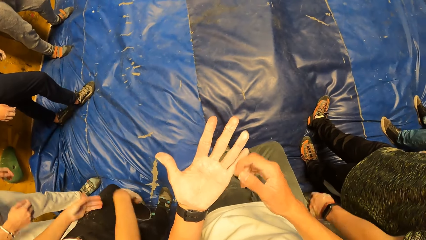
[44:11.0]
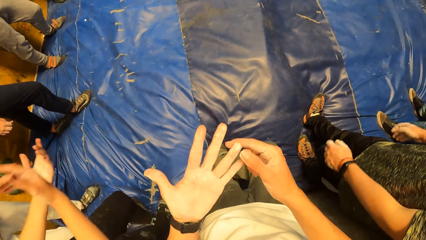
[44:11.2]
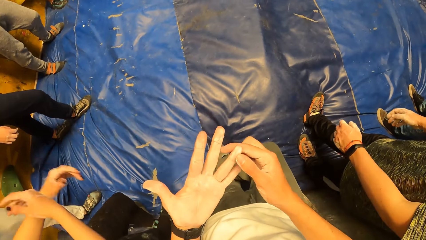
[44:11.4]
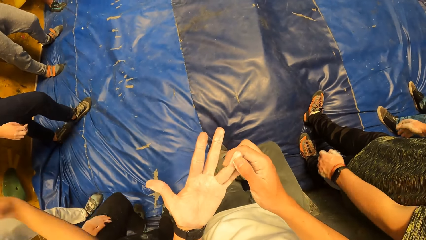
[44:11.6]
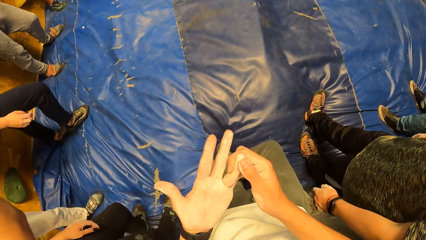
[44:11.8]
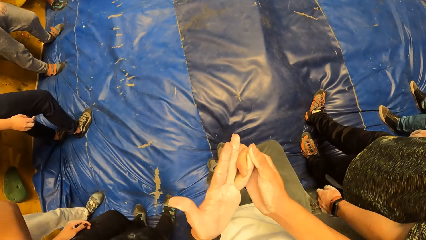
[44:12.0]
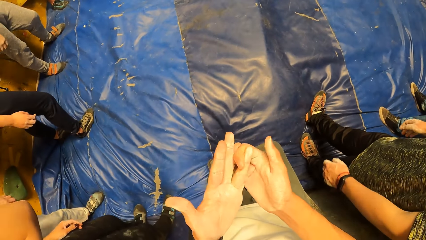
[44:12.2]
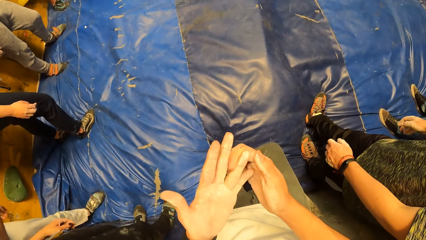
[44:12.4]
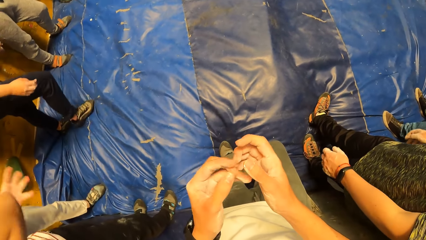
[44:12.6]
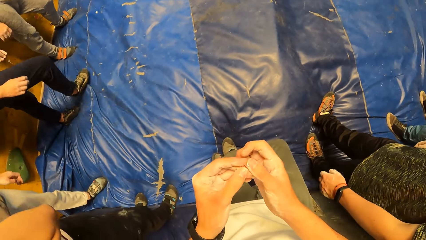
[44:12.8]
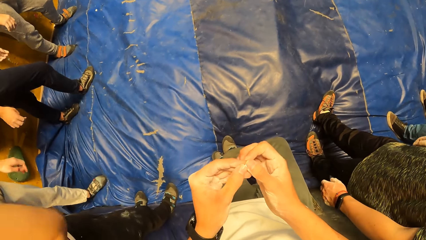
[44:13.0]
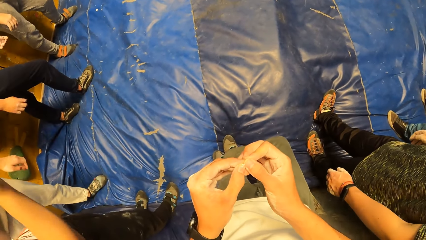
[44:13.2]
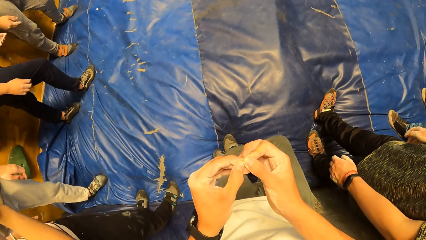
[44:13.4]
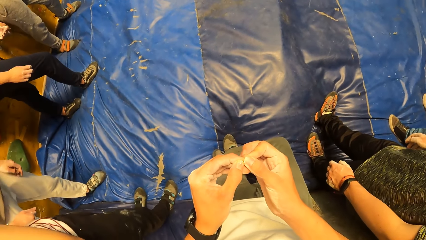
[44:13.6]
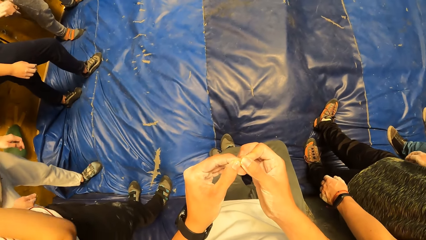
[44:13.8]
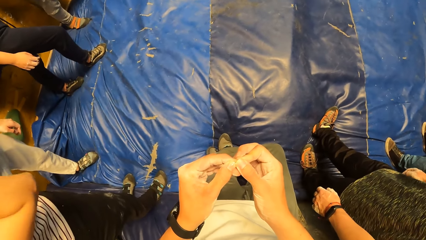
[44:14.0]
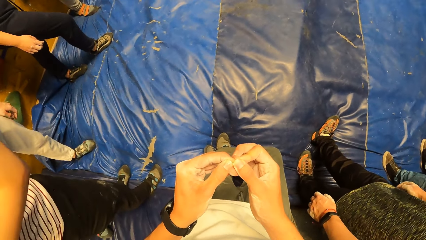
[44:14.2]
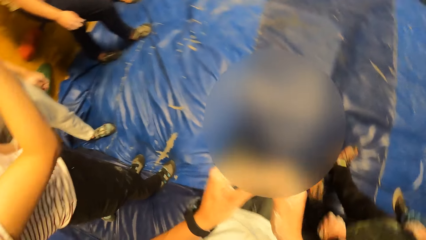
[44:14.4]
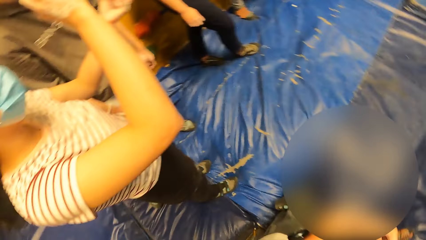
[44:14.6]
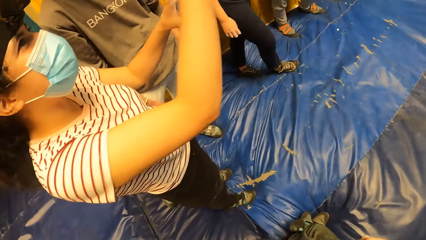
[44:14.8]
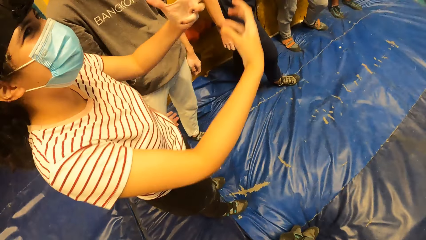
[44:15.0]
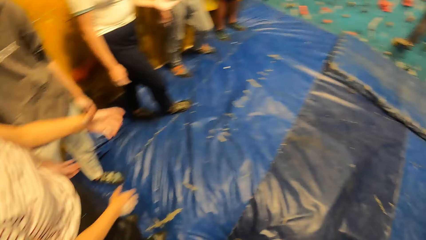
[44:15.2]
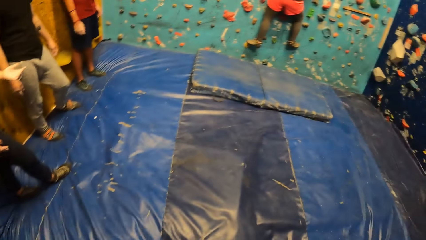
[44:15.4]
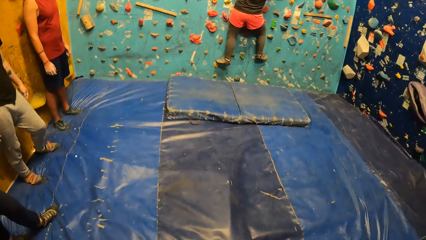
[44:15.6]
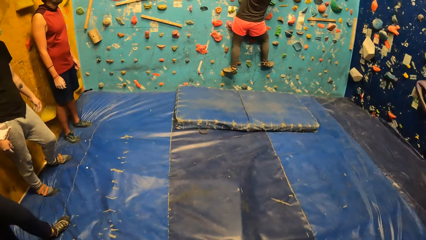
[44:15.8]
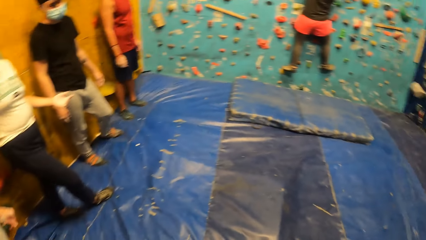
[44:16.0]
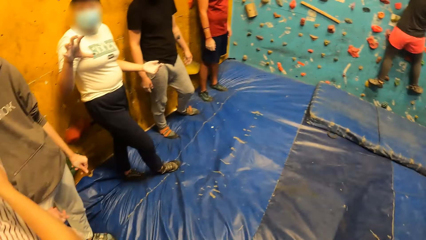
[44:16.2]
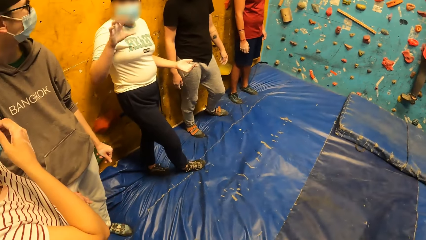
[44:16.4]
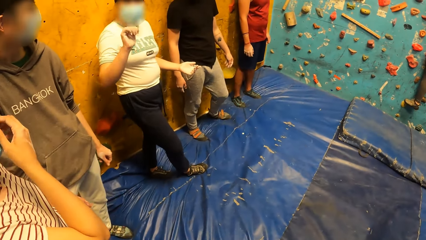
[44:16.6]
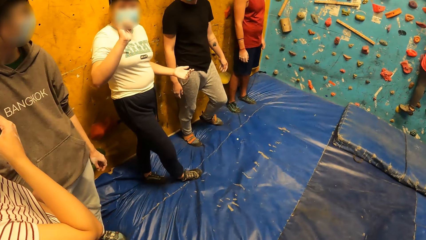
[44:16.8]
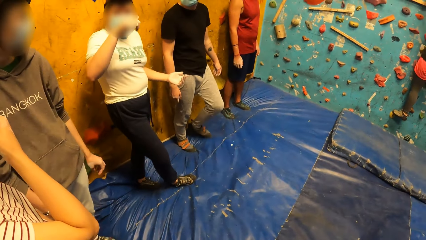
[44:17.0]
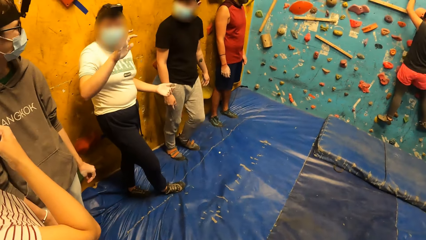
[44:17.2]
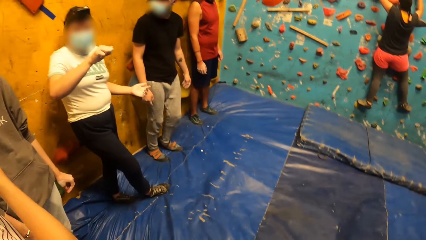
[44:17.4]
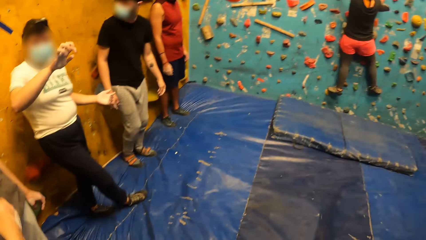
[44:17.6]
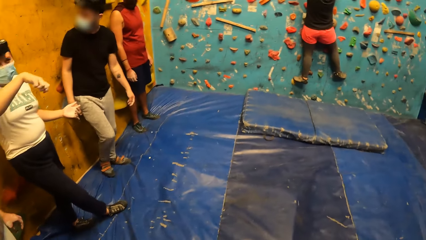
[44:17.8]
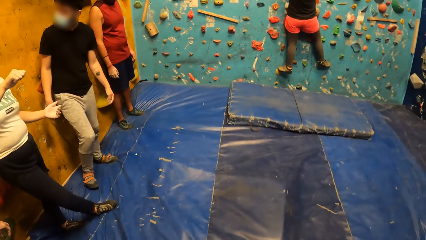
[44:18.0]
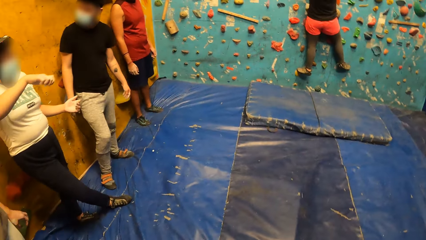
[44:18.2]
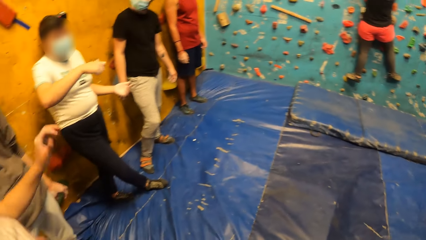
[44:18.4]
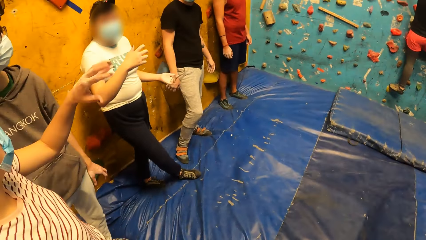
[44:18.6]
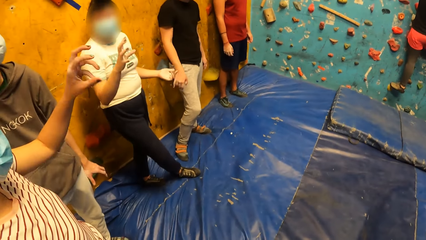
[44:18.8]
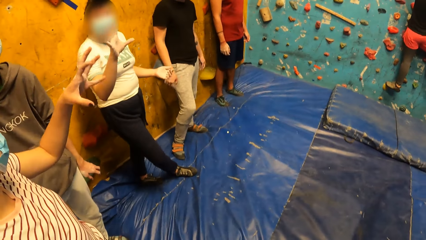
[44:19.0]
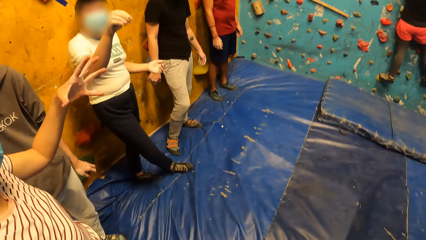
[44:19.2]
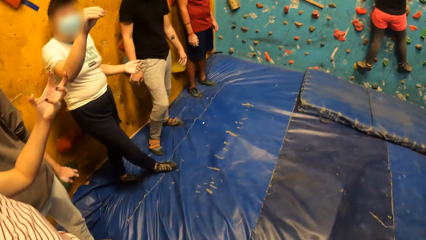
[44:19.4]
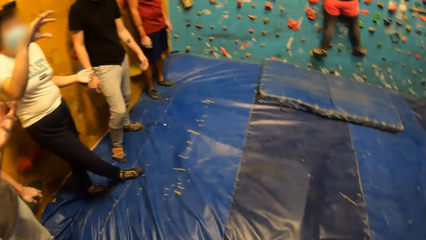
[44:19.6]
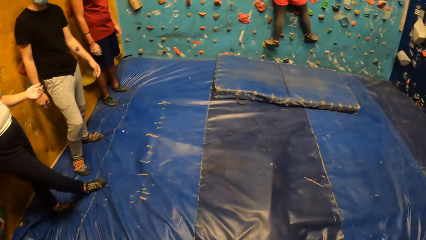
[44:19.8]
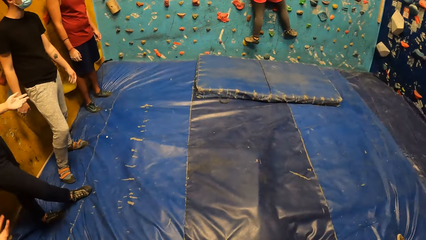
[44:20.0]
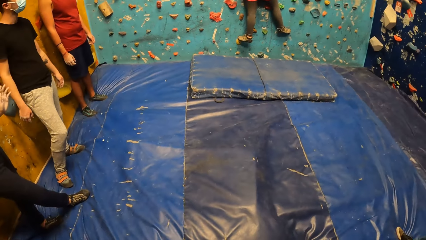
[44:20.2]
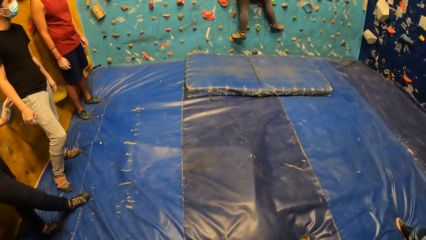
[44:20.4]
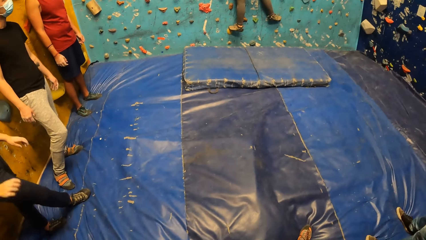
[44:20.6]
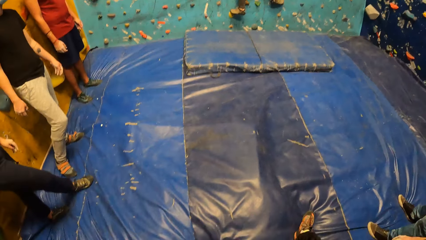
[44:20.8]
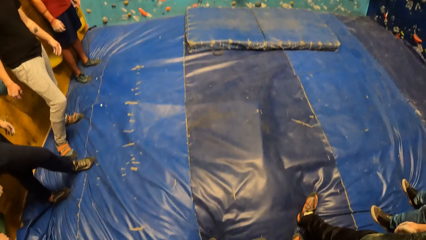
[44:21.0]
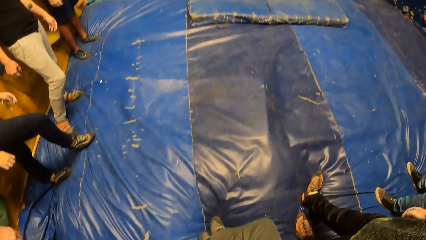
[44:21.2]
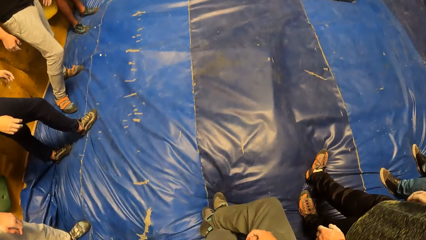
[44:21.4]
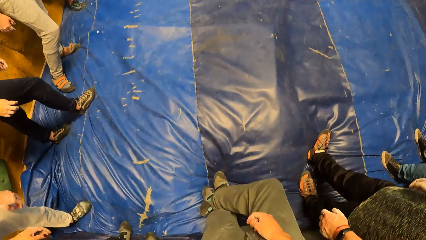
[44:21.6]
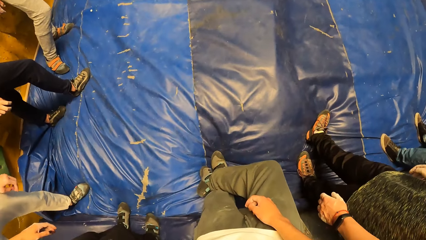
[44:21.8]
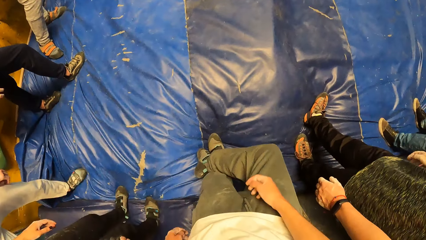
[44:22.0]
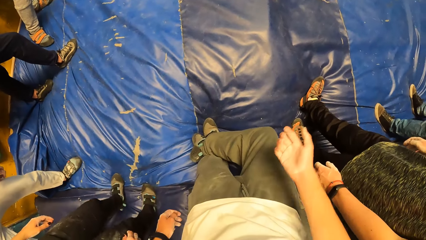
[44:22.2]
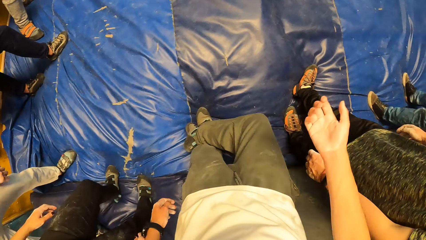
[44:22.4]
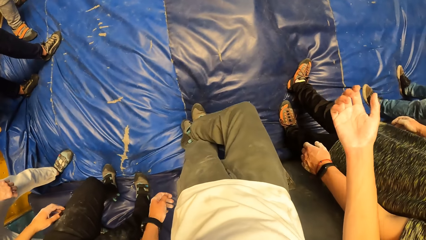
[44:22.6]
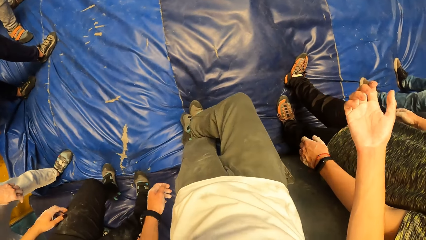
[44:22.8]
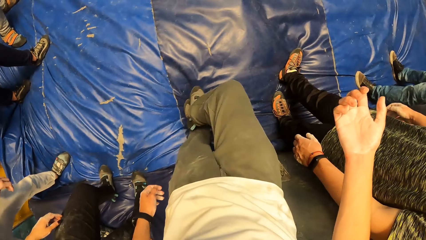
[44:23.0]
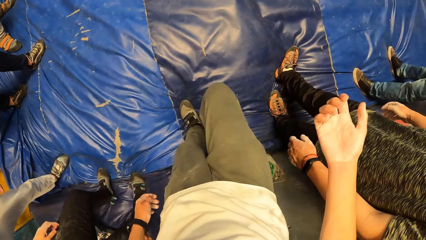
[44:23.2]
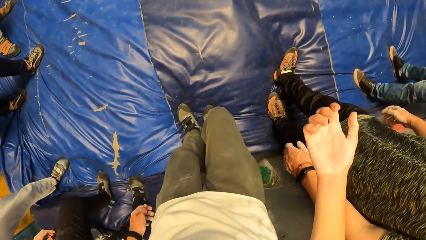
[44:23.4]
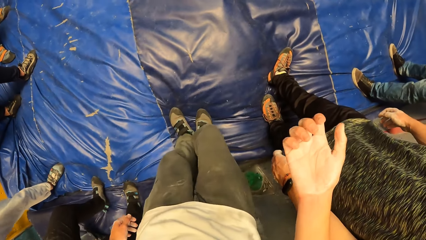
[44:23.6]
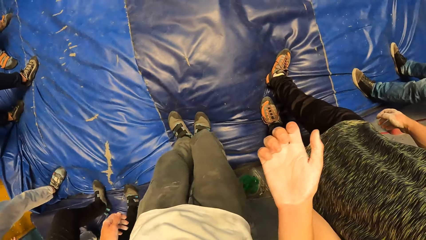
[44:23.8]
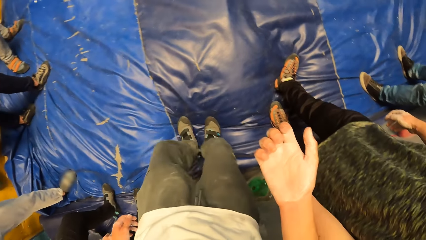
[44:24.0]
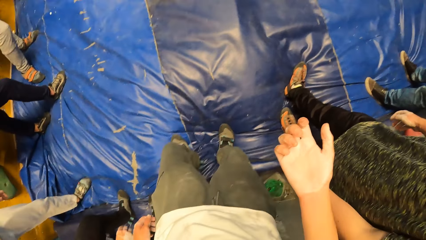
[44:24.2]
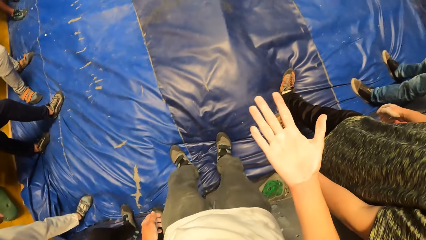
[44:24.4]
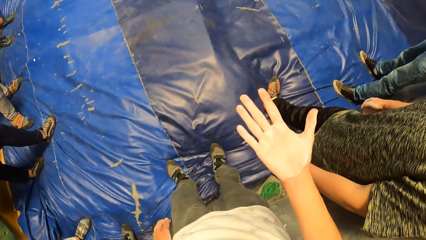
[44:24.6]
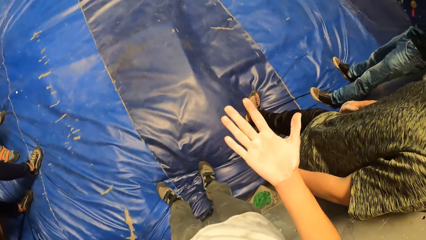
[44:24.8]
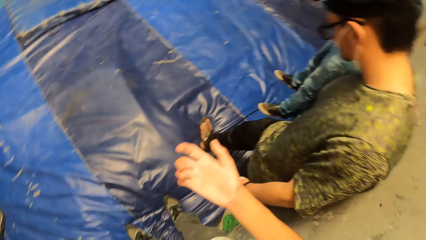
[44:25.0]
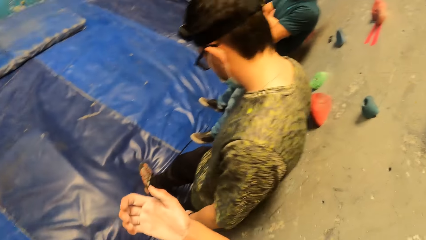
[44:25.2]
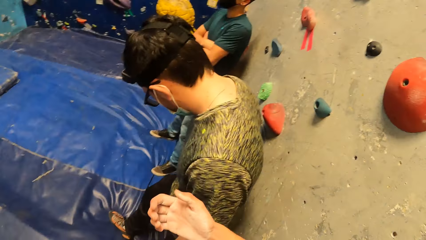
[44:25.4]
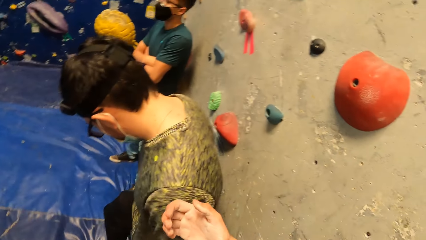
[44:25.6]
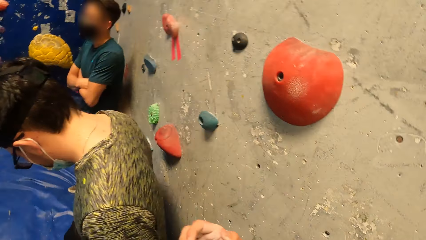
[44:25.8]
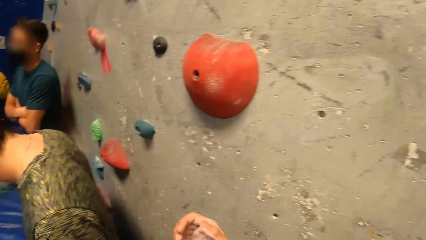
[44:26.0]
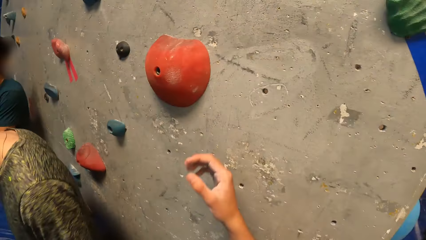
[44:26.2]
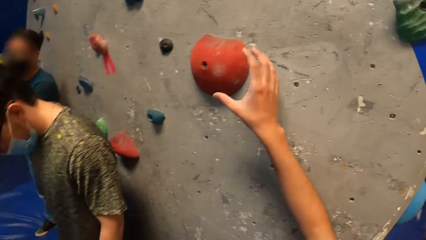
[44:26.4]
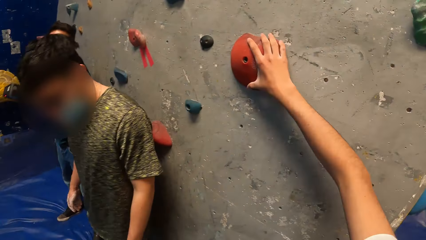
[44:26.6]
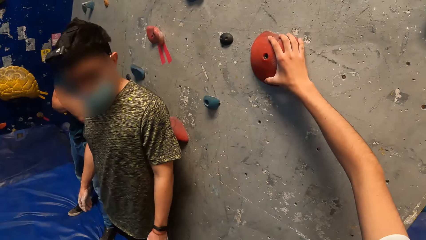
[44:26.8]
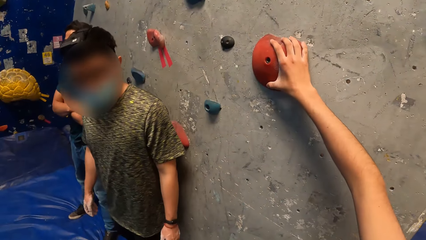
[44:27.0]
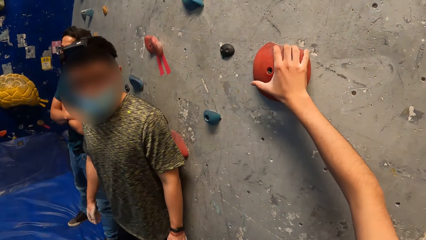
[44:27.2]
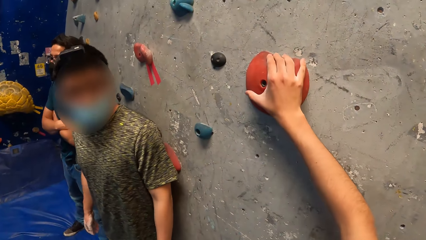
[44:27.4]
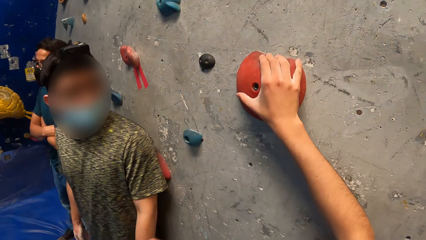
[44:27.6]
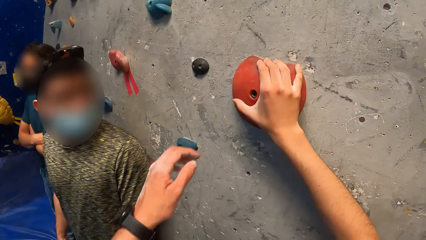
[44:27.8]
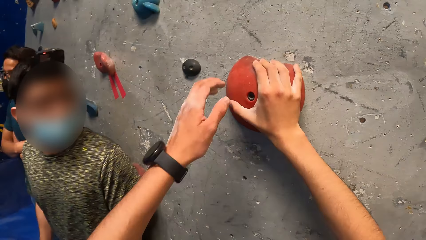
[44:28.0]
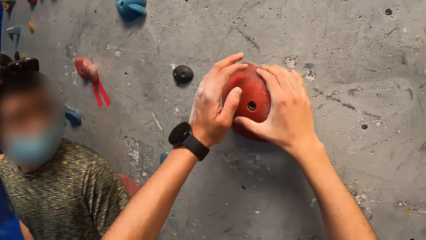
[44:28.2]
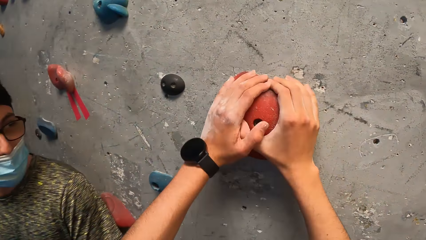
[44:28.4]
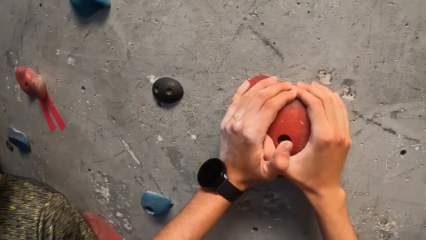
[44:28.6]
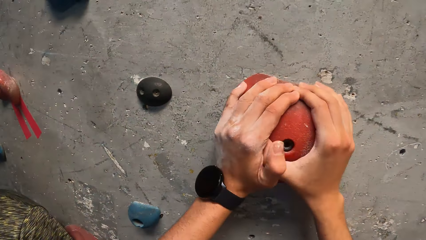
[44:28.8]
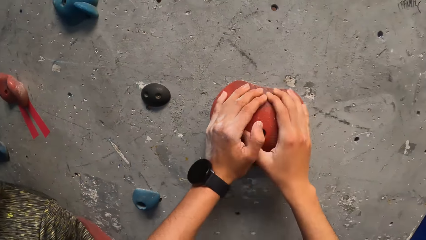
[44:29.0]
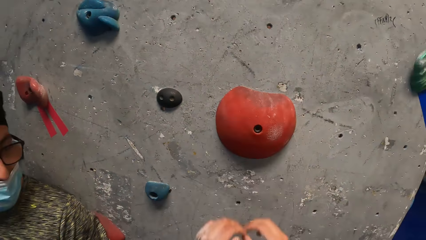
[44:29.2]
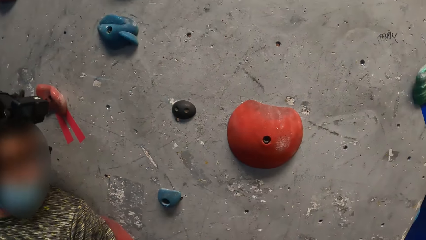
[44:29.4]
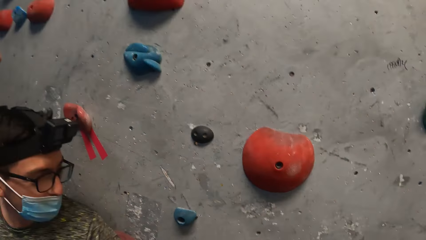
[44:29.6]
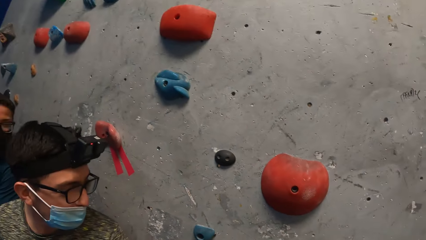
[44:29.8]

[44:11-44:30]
The camera wearer looks around the climbing wall game. She looks at her hand. She touches rocks on a wall with both hands.
